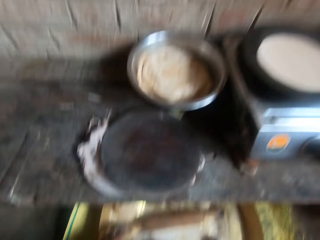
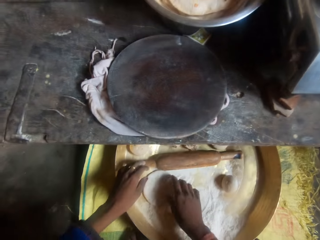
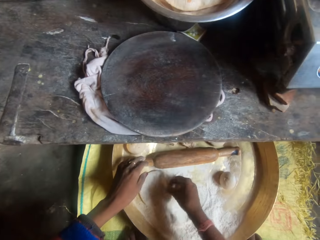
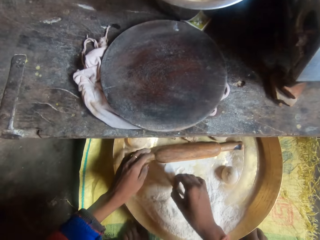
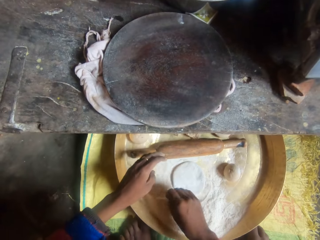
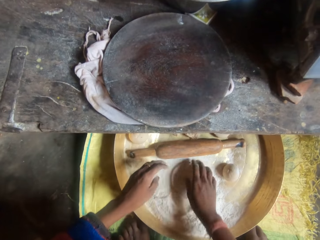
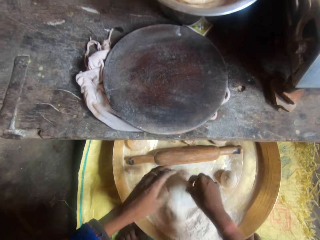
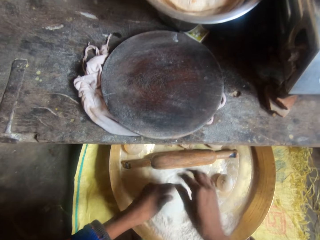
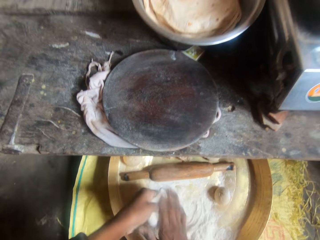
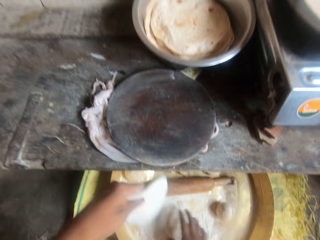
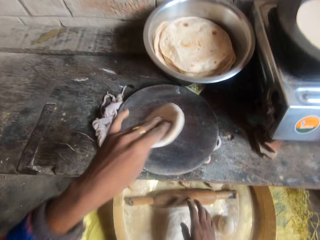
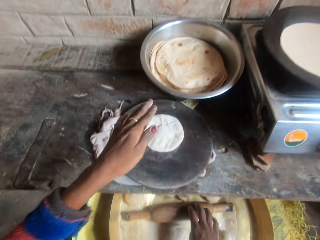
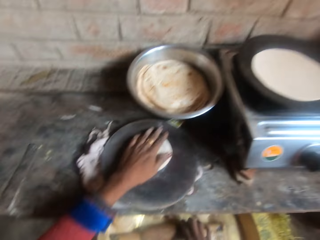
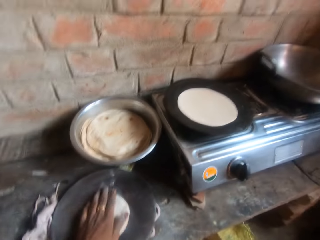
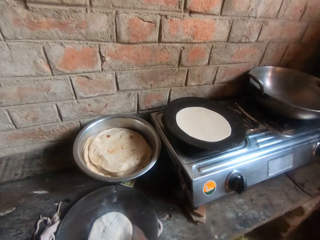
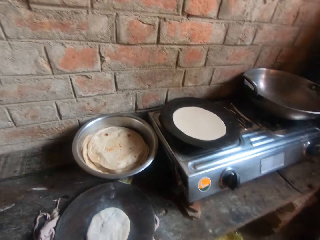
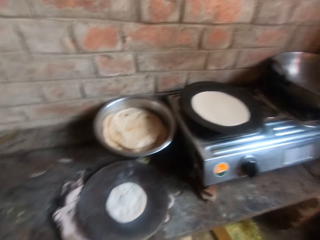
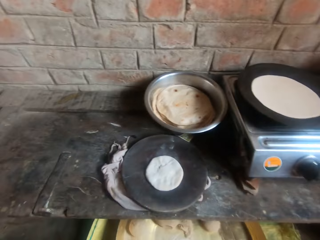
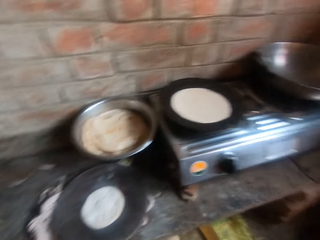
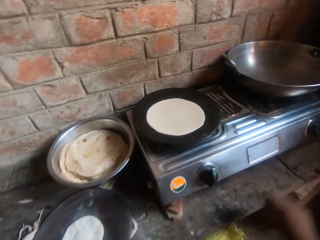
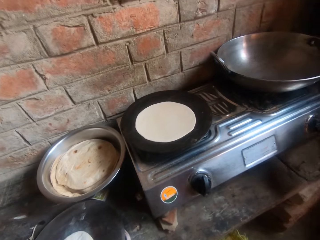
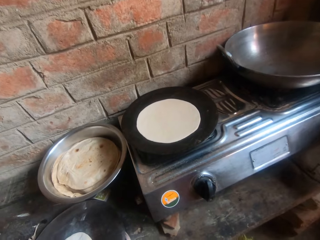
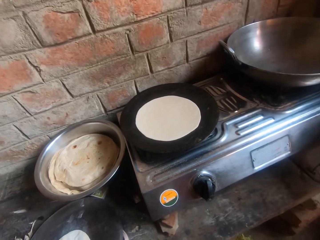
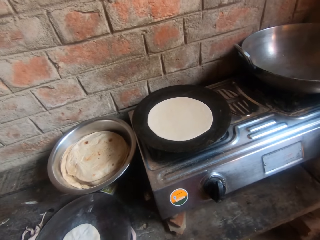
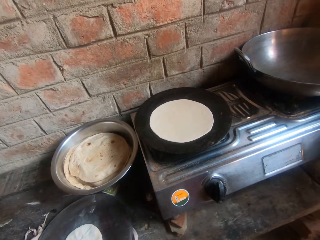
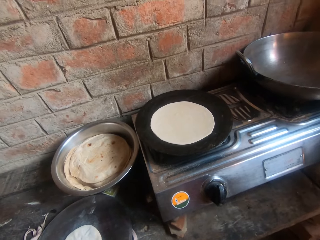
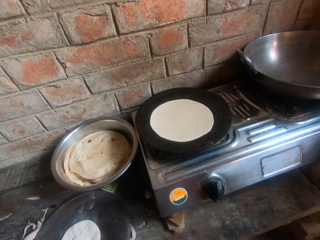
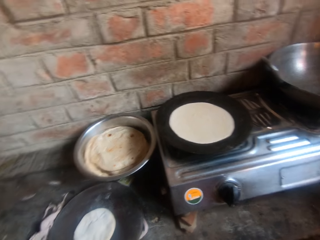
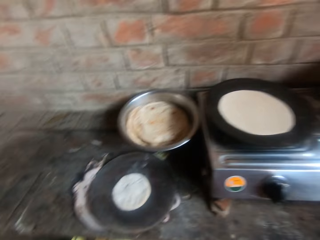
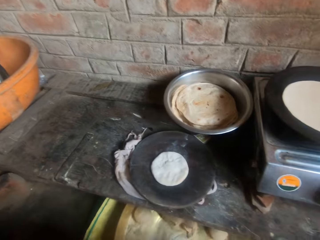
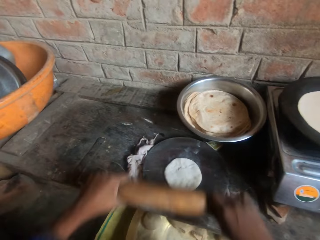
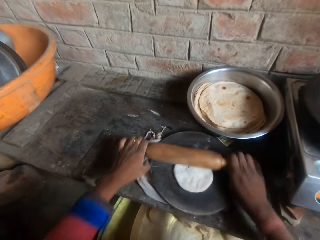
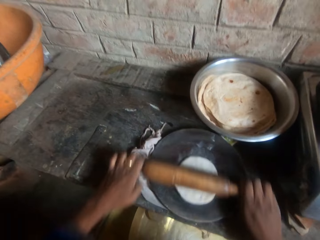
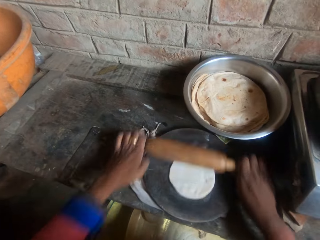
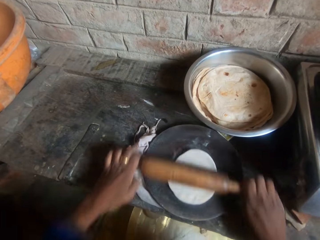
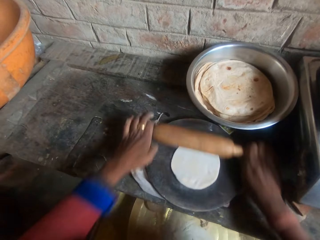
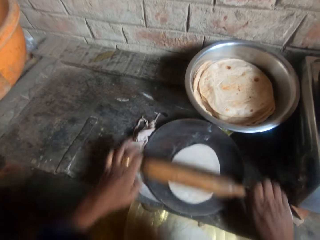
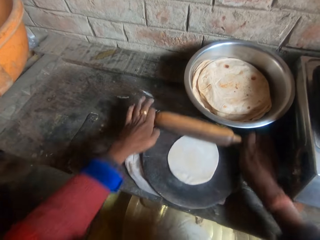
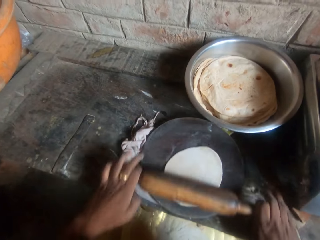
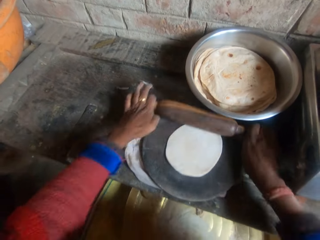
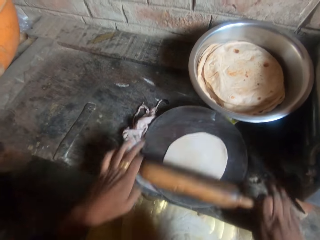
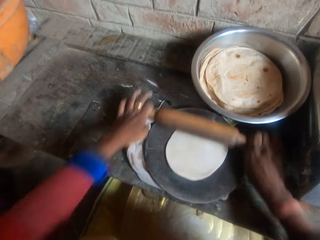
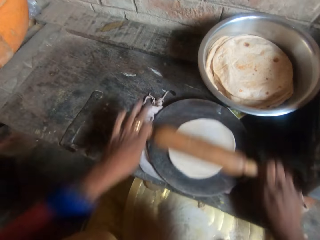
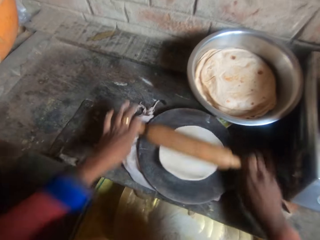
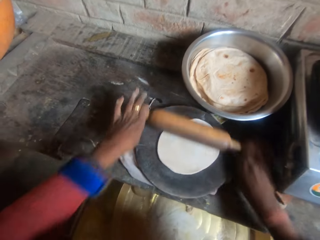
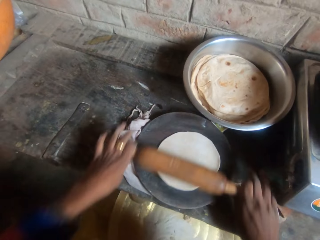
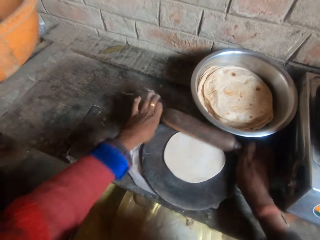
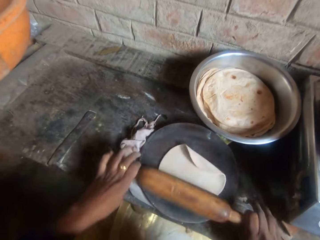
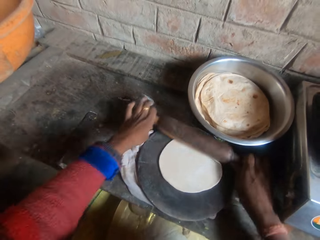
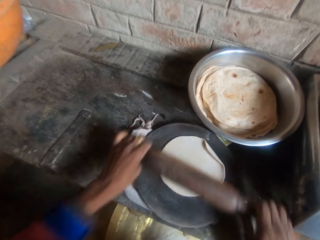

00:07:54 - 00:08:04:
The camera wearer moves the dough on the board to the griddle. They take the dough, roll the dough in flour inside the bucket, and drop the dough on the board. They look around. They knead the dough on the board with a rolling pin.

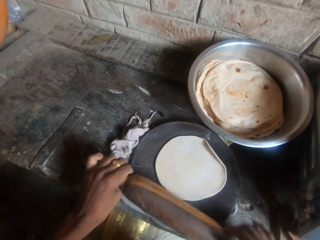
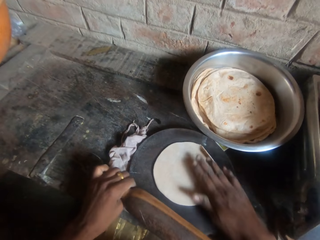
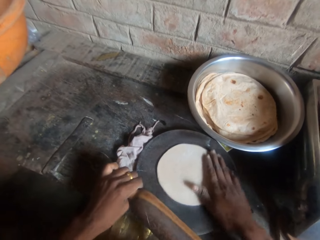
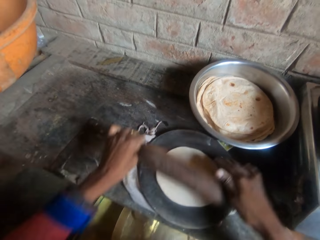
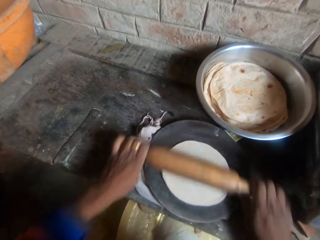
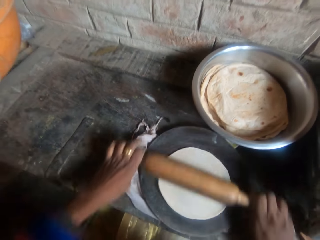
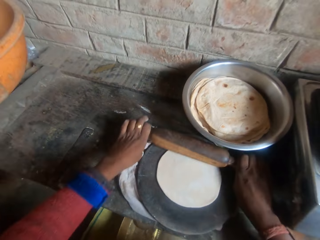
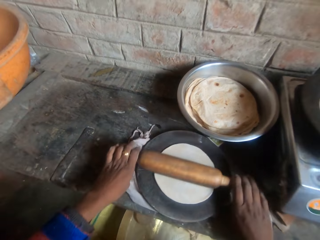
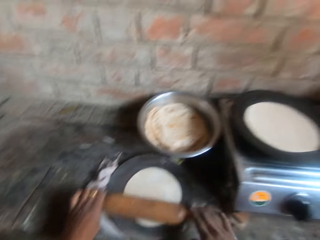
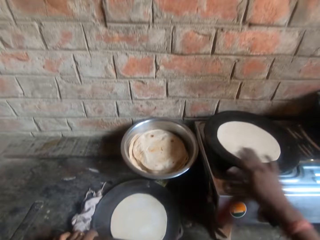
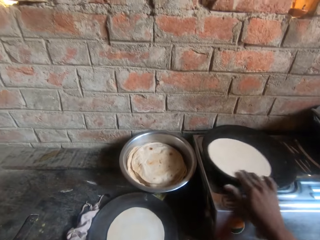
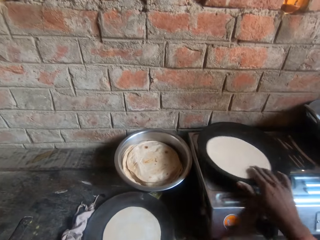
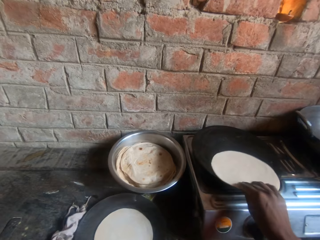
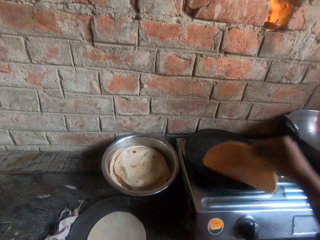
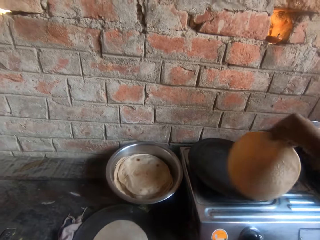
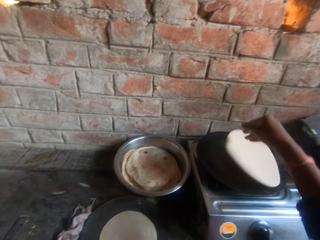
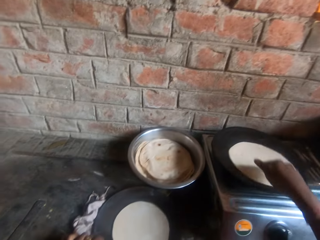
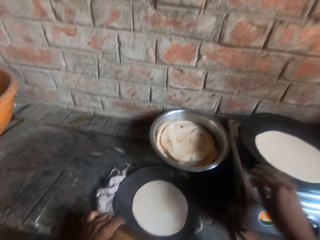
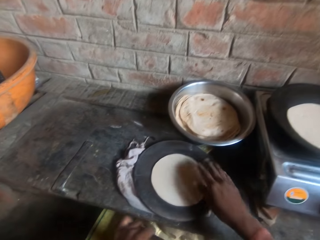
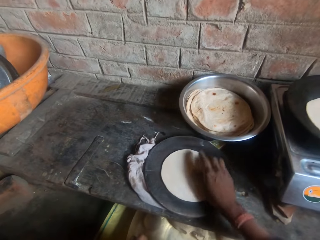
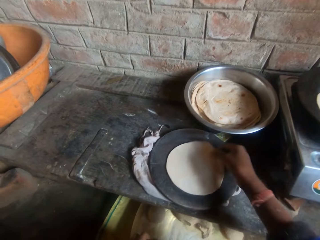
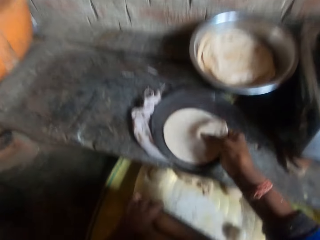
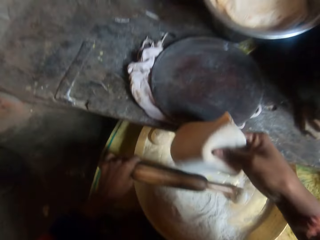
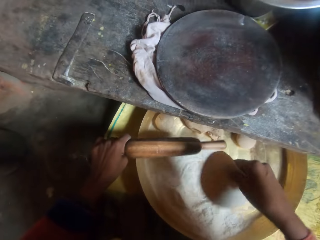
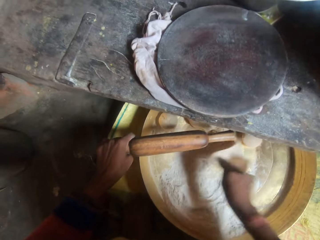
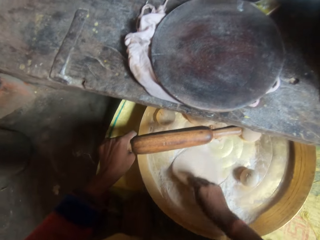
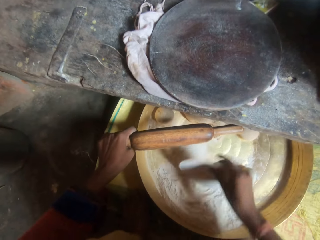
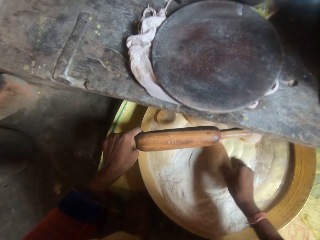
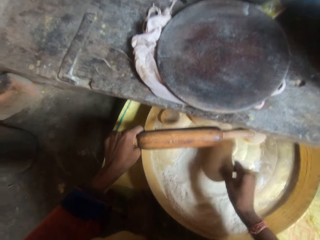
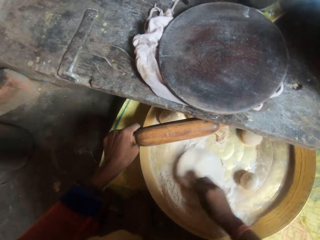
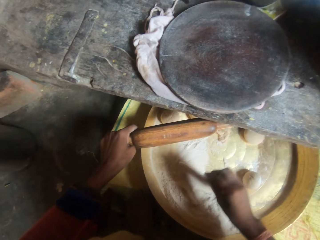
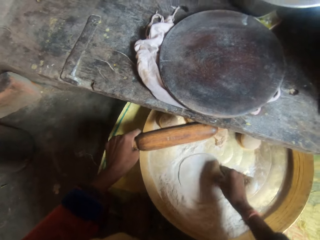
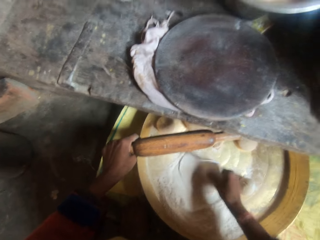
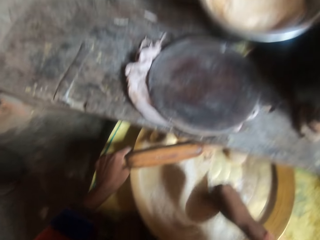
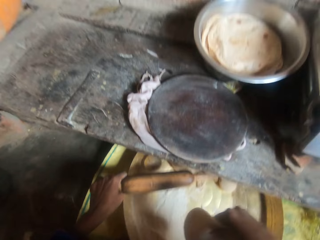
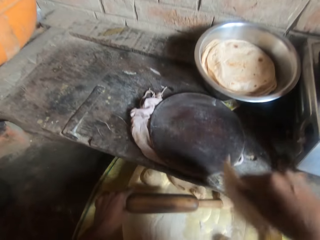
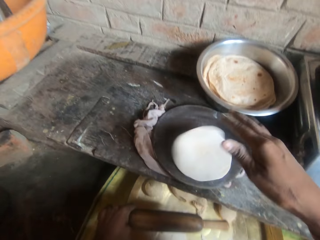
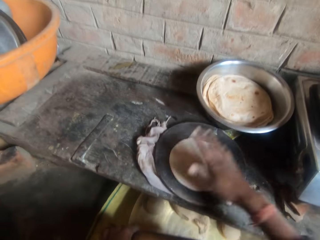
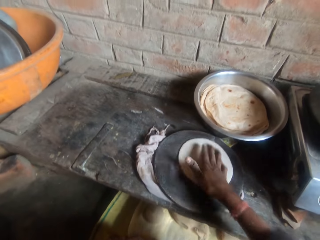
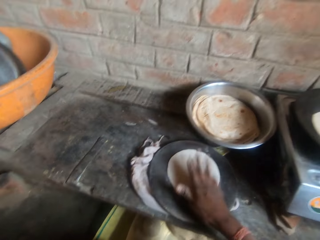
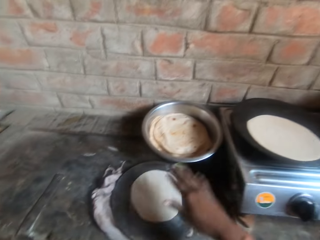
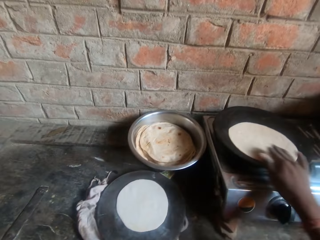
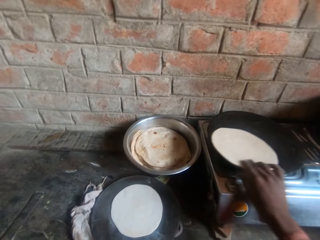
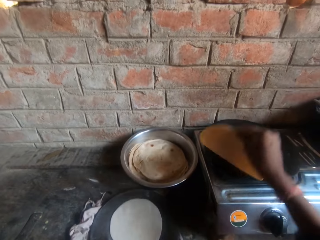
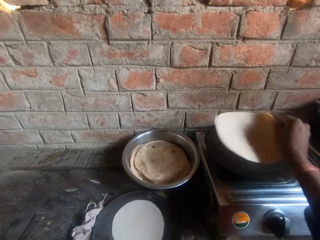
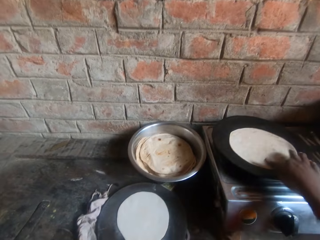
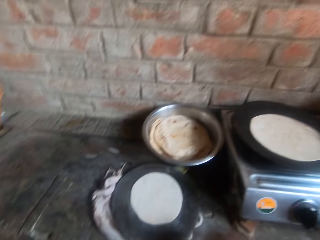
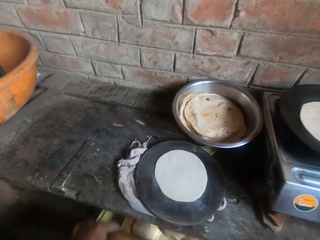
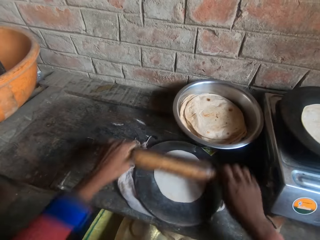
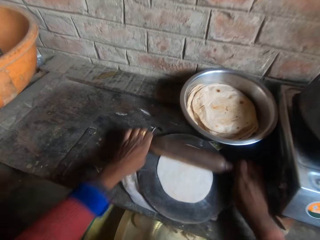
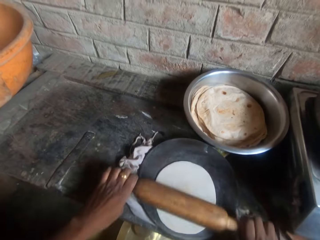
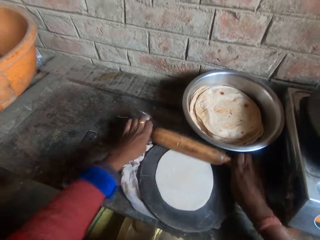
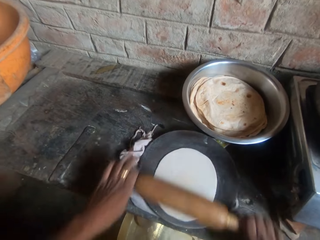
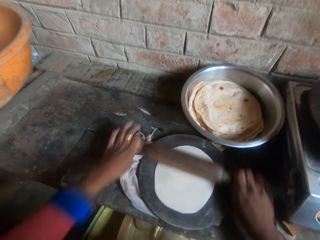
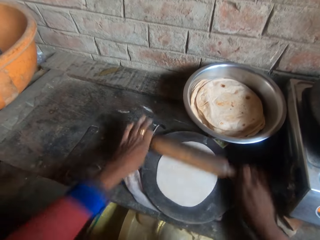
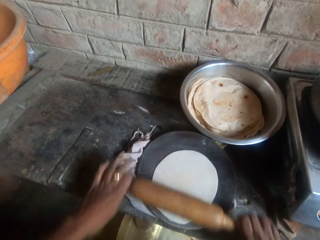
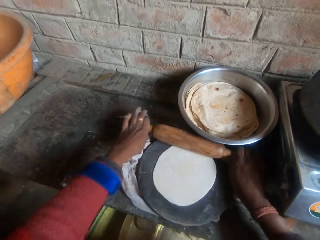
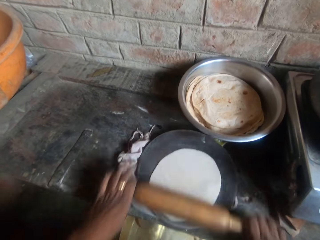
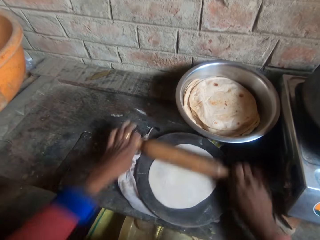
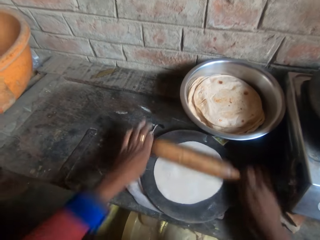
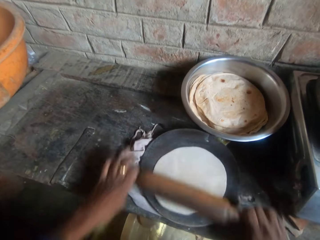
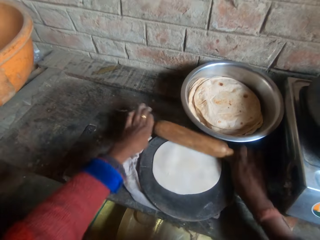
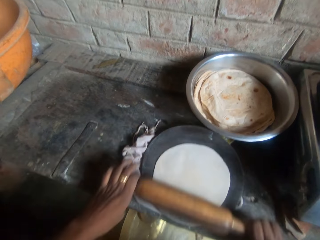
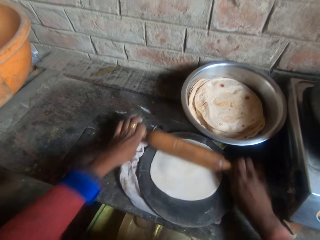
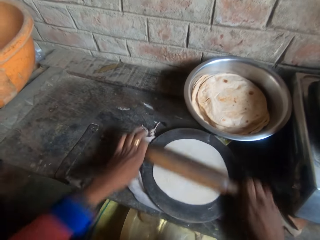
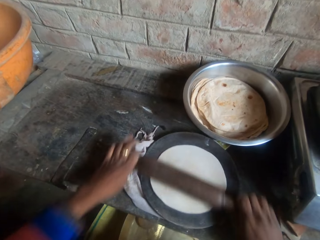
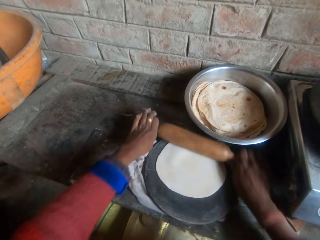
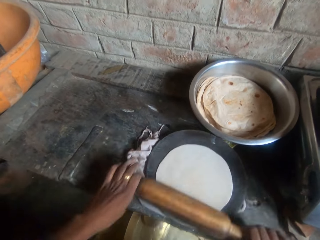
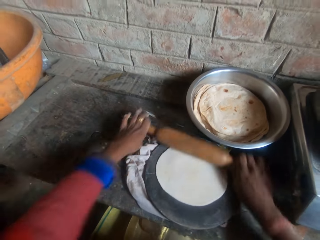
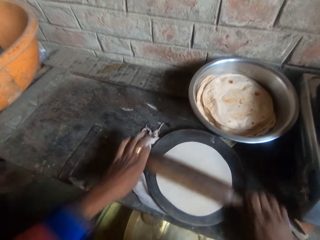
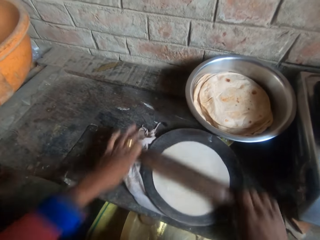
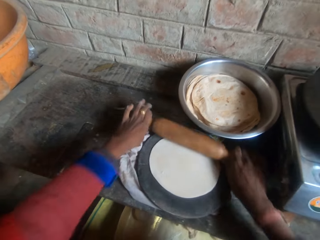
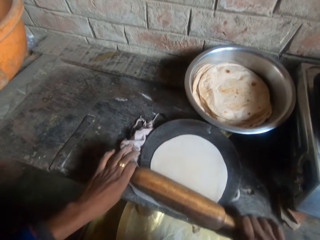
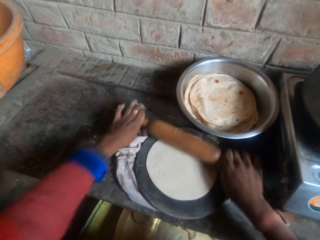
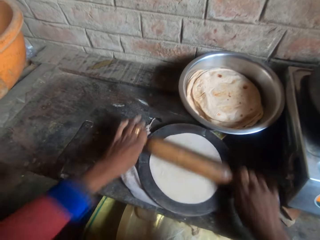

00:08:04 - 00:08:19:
The camera wearer touches the dough and rolls the dough. They lift the tortilla on the pan. They flip the roti on the griddle. They take the dough on the pastry, roll the dough in flour inside the bucket, and drop the dough on the board. They spin the dough on the pan. They flip the roti on the griddle. They knead the dough on the board with a rolling pin.
